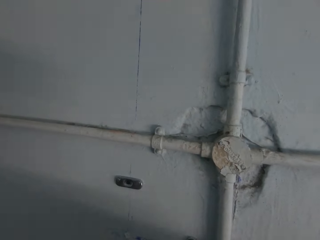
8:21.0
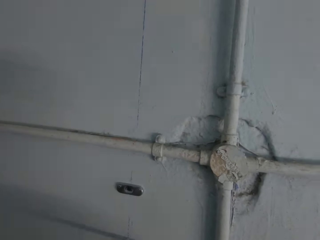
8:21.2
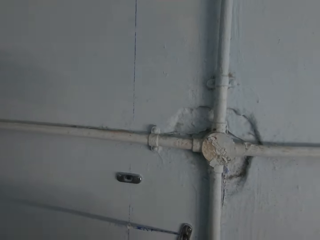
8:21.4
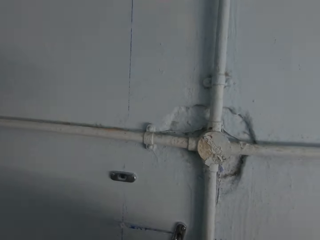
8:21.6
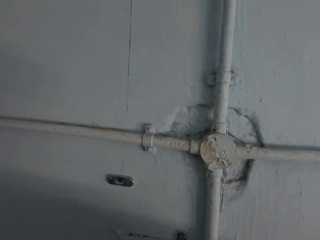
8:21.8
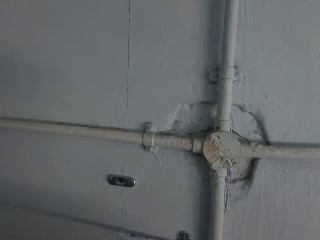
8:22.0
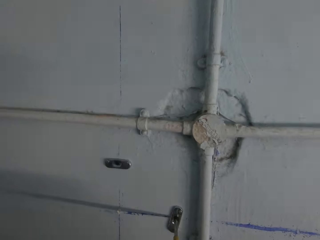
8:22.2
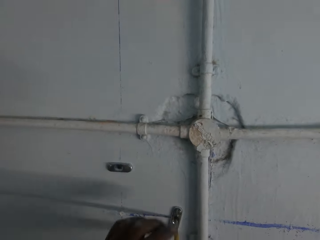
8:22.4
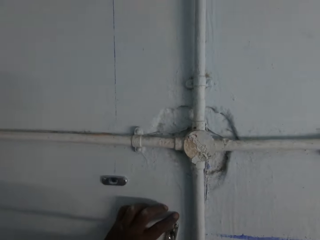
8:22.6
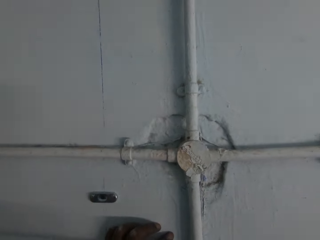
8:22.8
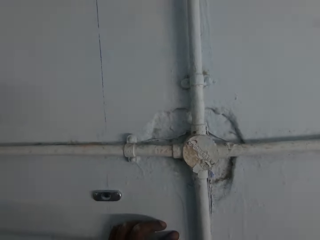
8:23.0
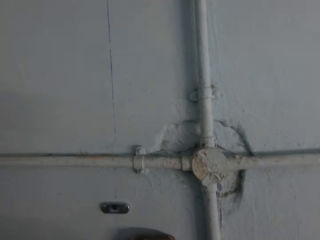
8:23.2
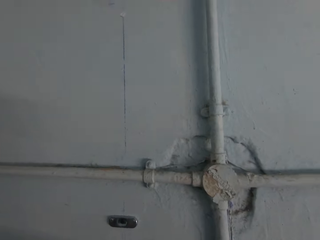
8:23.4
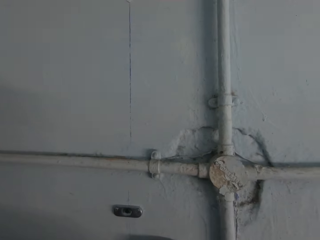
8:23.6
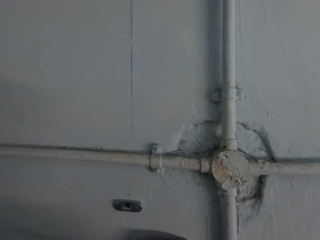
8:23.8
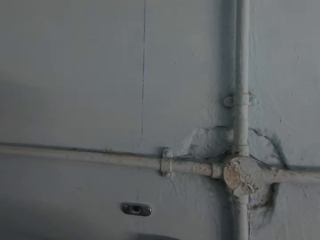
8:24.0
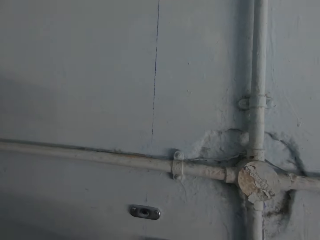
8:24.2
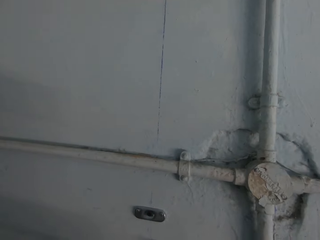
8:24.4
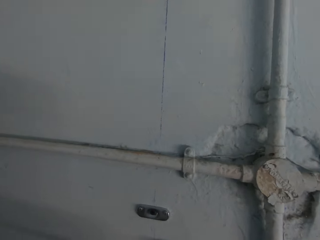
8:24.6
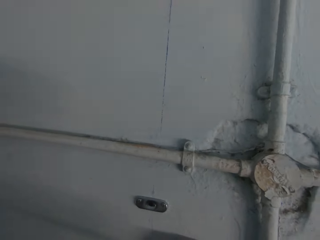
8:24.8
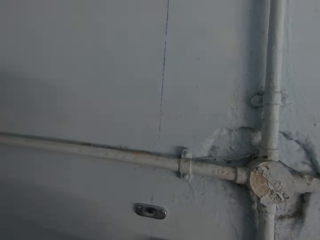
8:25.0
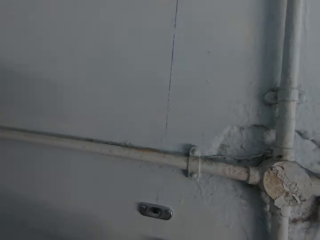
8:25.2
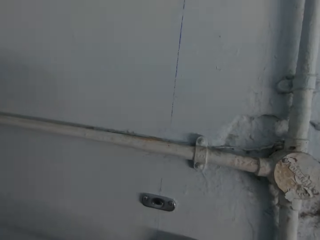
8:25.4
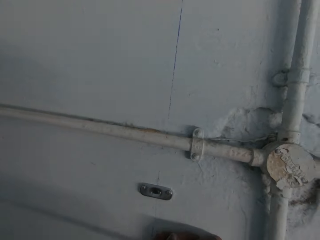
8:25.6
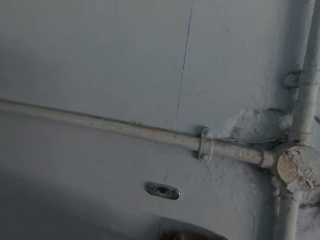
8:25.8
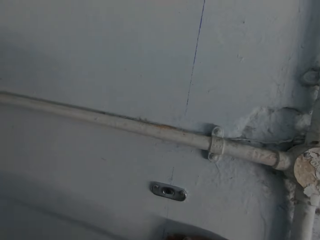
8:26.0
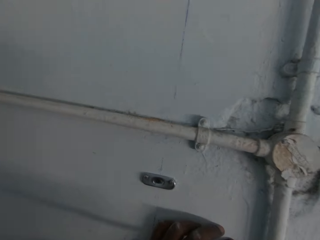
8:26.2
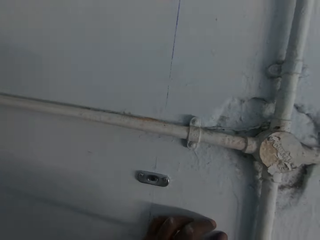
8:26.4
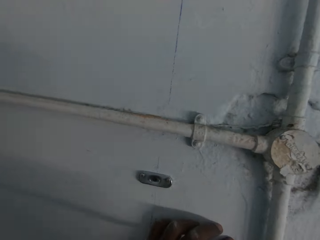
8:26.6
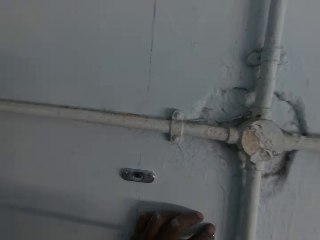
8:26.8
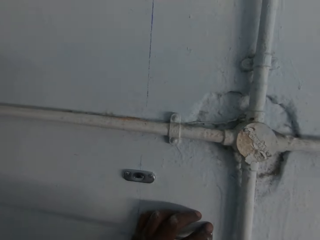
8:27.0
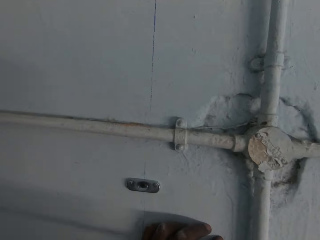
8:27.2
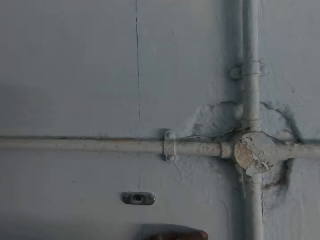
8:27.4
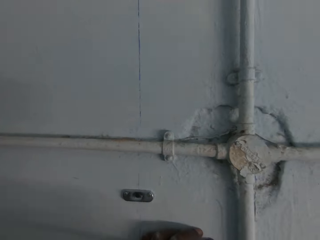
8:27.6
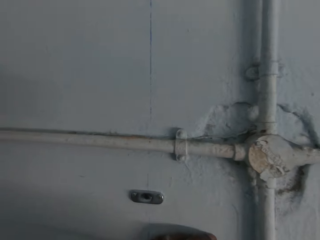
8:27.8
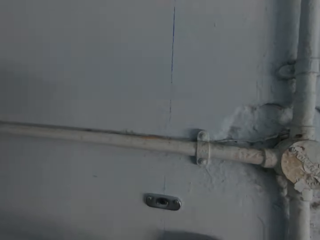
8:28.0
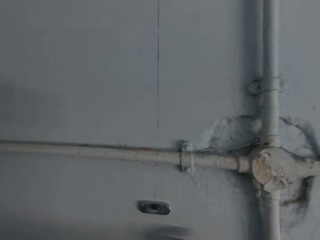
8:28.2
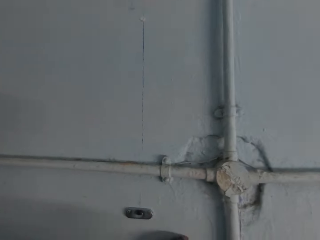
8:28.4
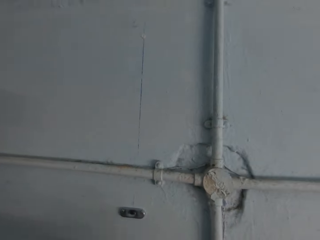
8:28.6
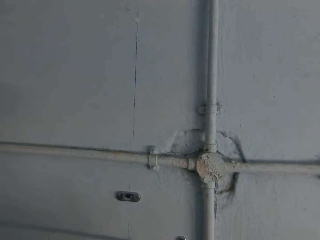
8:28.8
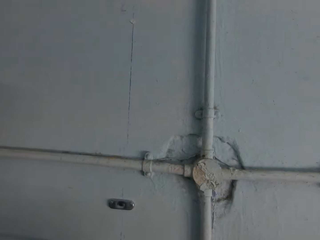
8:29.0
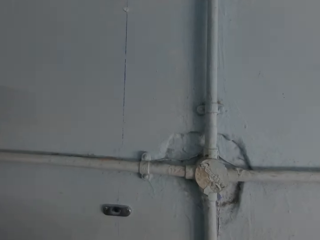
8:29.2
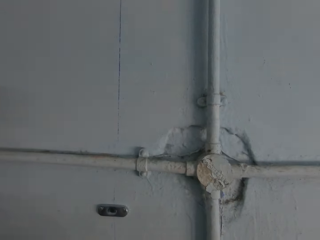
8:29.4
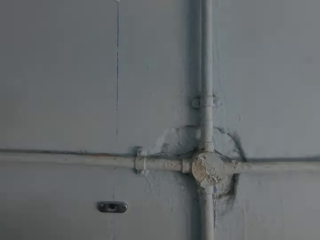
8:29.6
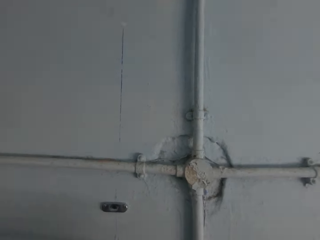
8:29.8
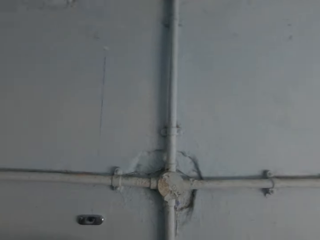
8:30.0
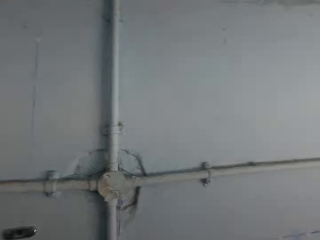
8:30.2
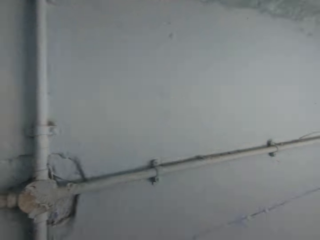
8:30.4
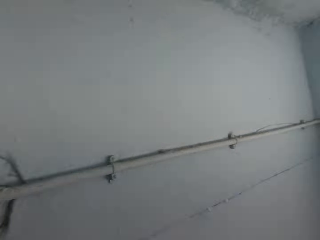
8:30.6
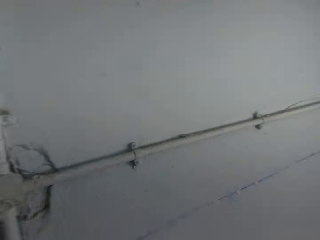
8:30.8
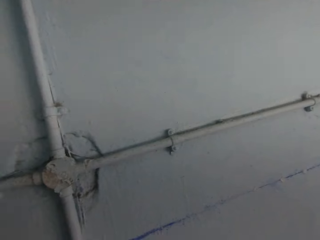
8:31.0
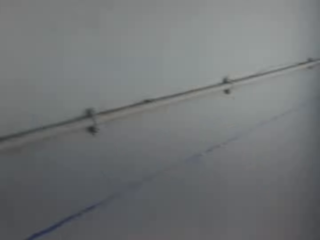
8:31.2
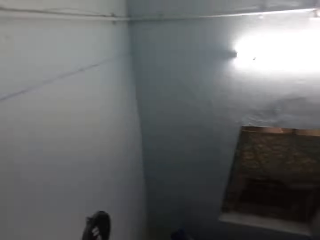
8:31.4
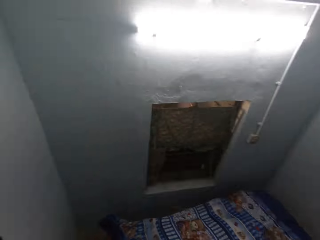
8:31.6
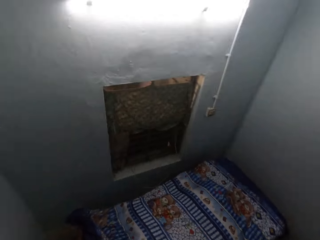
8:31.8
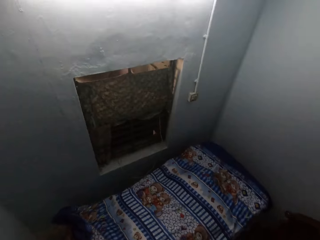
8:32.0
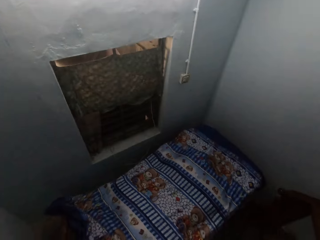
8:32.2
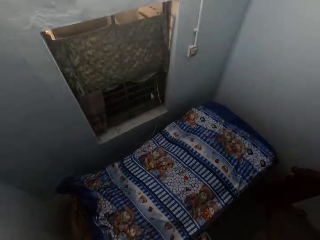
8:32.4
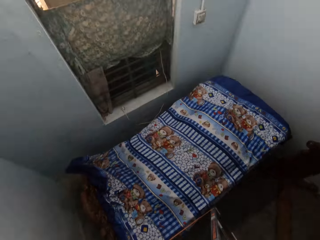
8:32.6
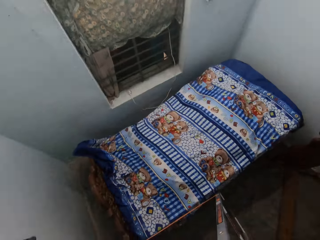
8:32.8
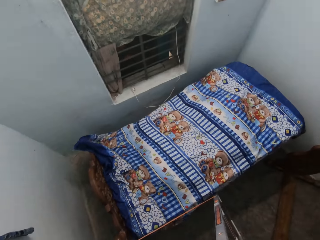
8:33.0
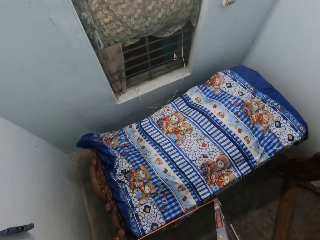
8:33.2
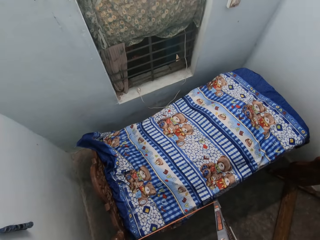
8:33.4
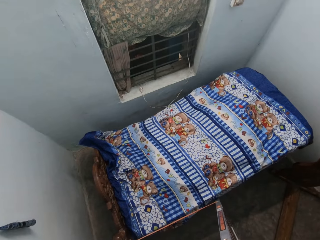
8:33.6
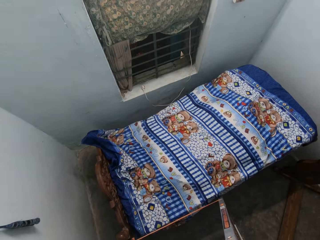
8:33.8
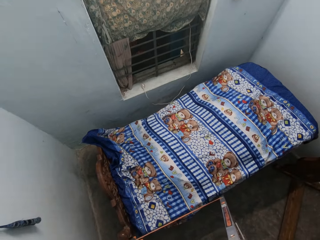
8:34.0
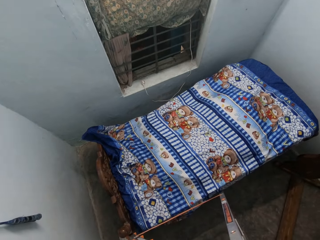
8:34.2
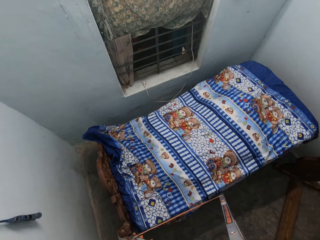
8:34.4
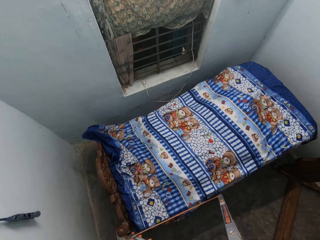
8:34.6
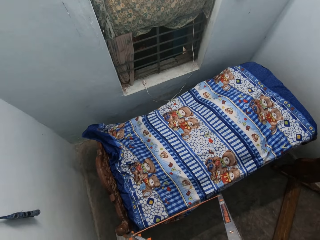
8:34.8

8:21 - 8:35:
The camera wearer holds something on the wall. They fix a screw with a screwdriver. They look around.

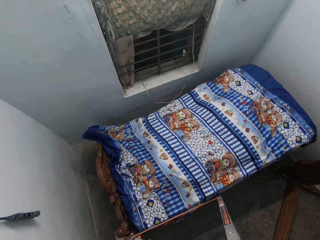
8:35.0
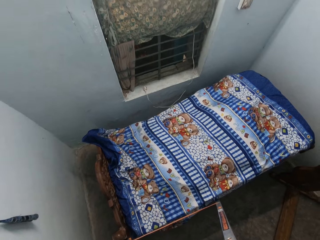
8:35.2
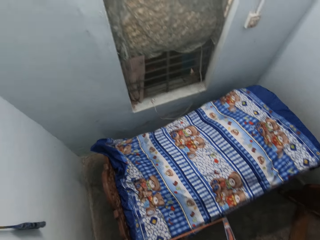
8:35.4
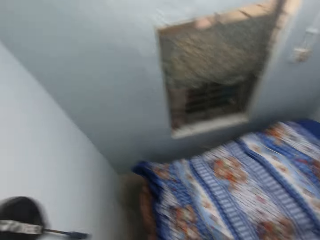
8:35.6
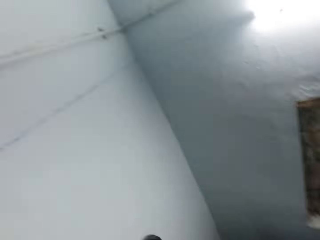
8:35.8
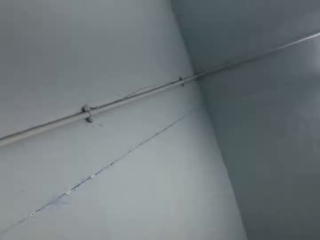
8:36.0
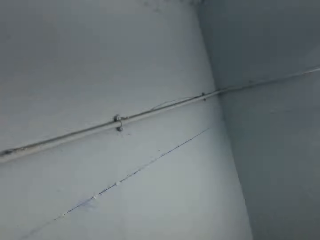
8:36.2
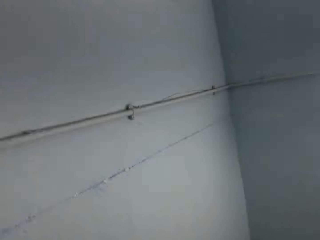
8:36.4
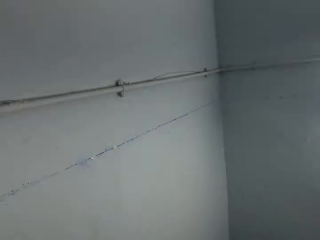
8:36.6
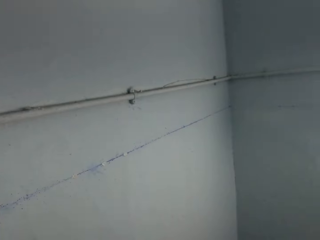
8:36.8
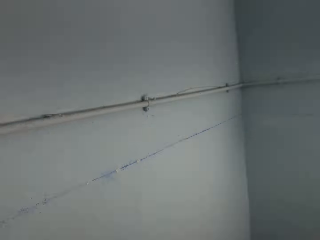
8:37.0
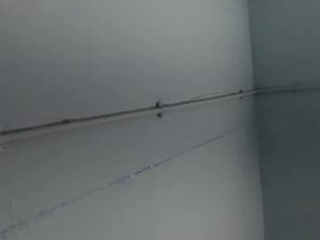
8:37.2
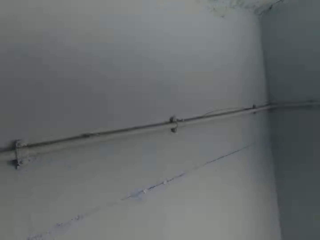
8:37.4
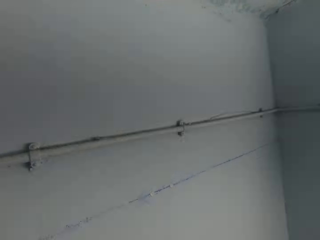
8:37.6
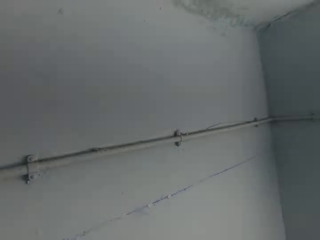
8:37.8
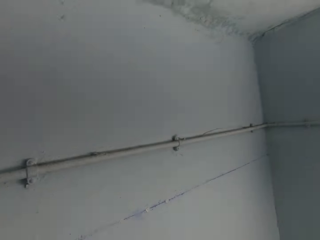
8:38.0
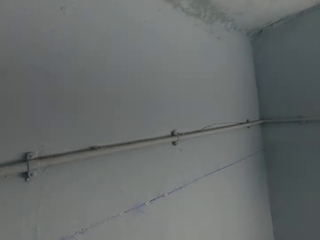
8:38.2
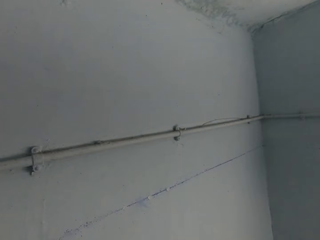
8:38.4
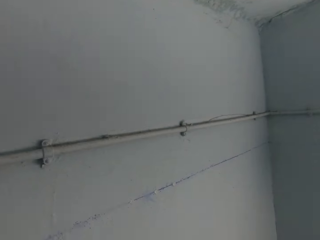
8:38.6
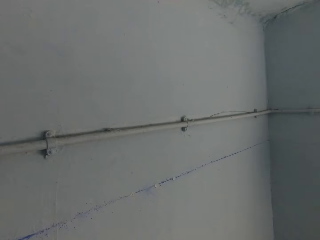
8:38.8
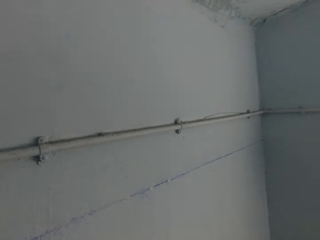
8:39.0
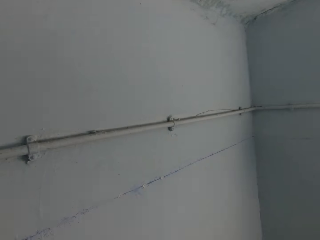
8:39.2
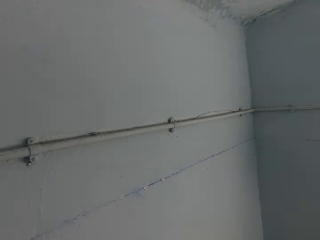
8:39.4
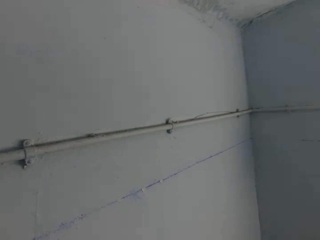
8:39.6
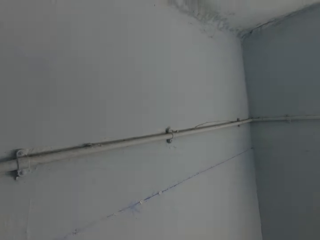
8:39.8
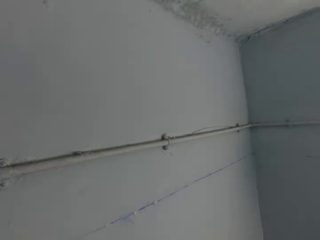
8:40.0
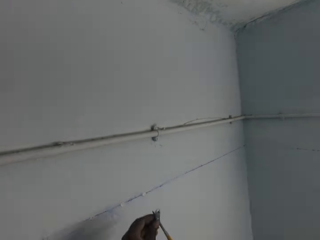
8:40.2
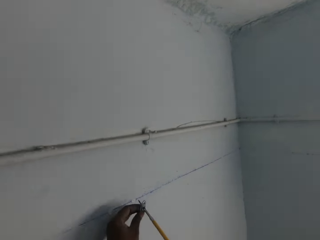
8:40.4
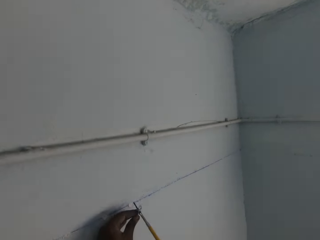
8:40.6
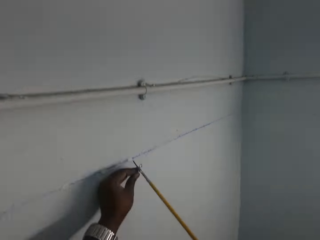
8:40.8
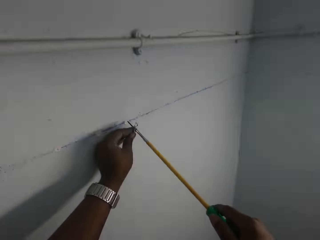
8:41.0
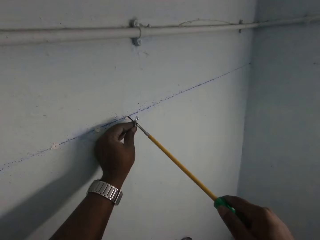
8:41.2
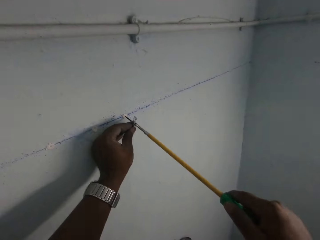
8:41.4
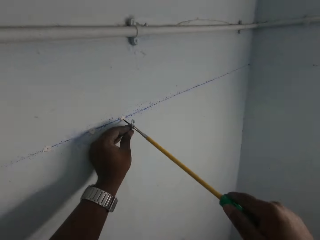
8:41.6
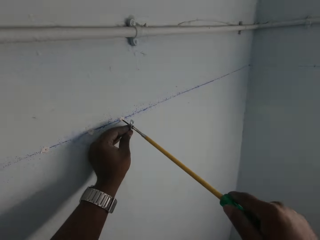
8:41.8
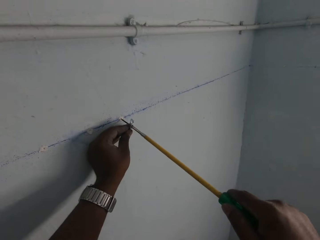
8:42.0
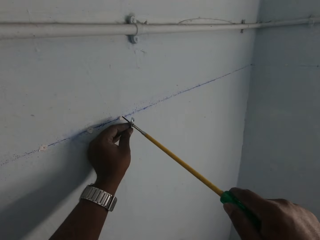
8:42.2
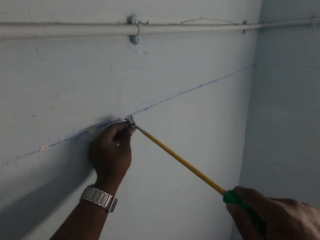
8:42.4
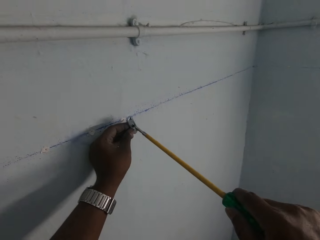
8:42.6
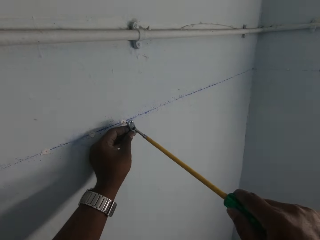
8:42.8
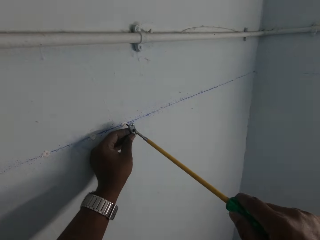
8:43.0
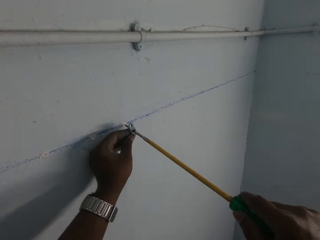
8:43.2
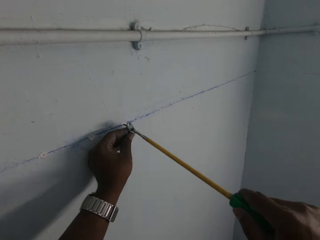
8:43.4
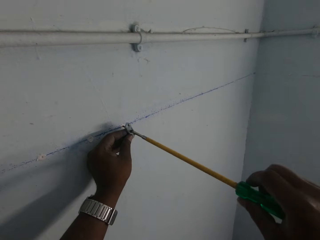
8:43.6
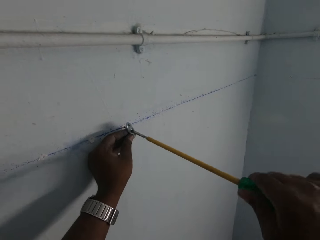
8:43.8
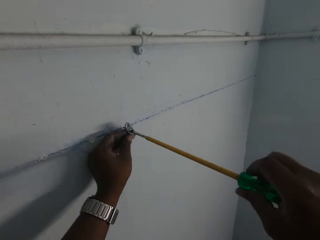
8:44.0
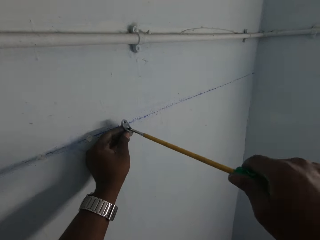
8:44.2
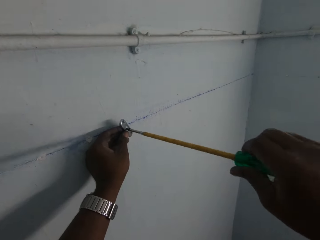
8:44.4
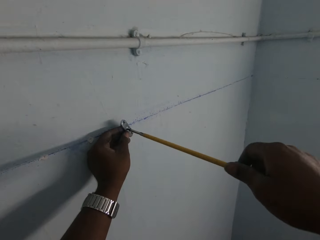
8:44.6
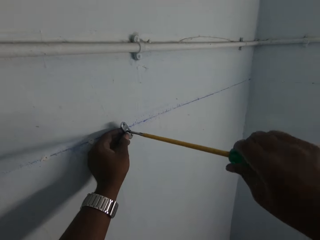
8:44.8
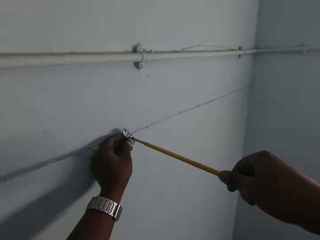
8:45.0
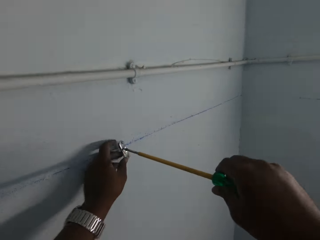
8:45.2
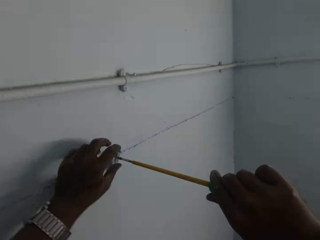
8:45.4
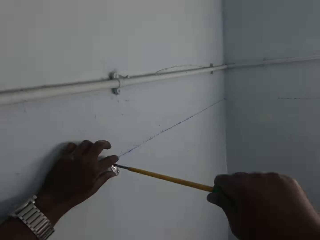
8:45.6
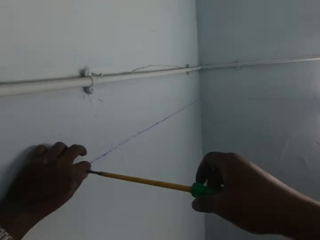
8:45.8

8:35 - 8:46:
The camera wearer fixes something on the wall. He holds a metal with his left hand. He screws the metal to the wall with the screwdriver in his right hand.
